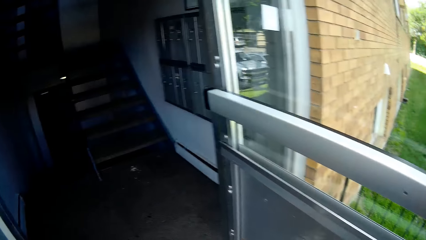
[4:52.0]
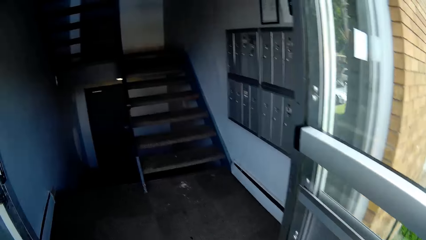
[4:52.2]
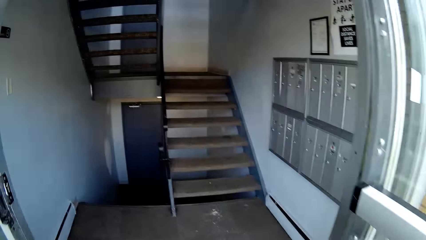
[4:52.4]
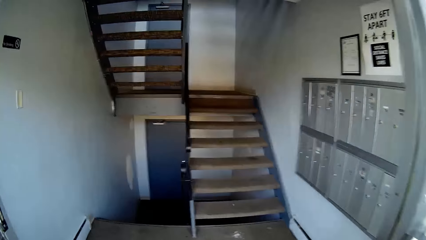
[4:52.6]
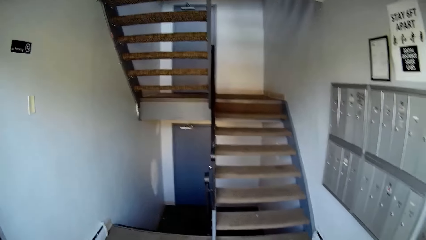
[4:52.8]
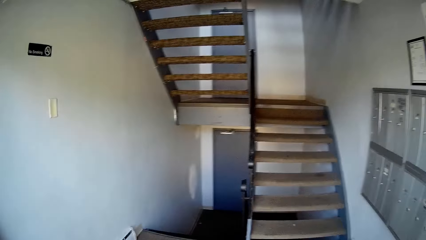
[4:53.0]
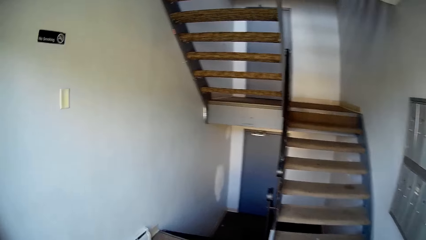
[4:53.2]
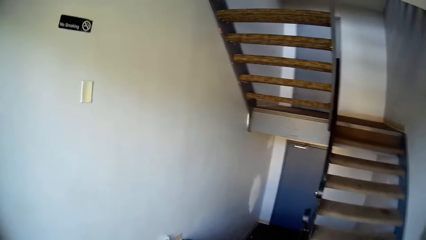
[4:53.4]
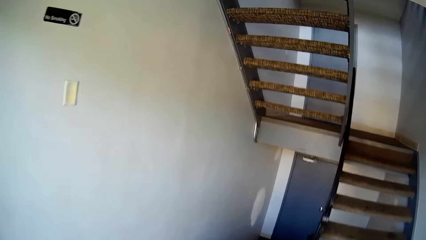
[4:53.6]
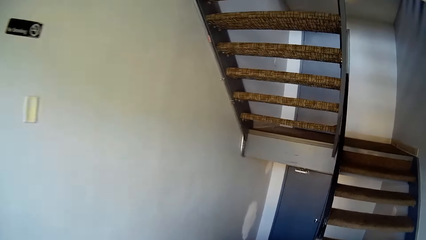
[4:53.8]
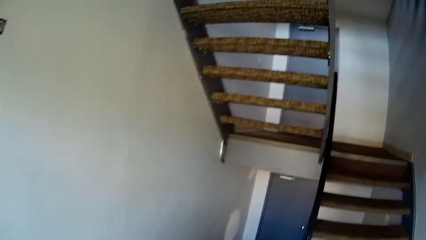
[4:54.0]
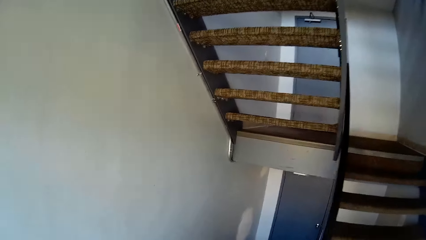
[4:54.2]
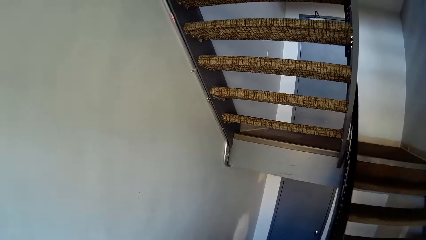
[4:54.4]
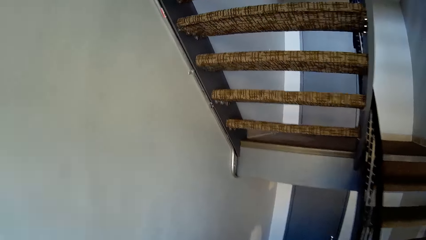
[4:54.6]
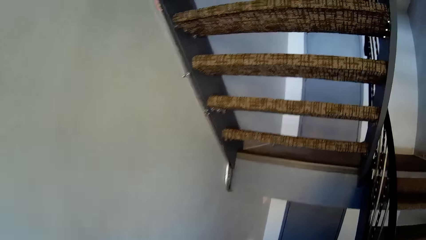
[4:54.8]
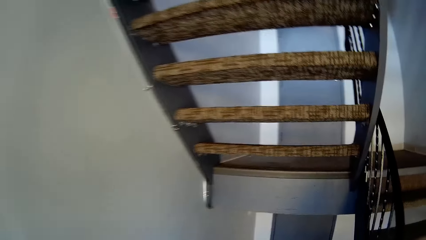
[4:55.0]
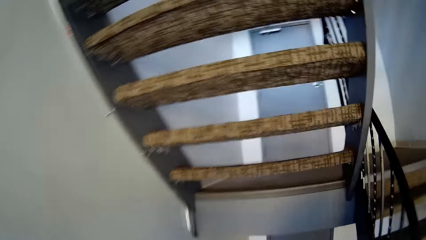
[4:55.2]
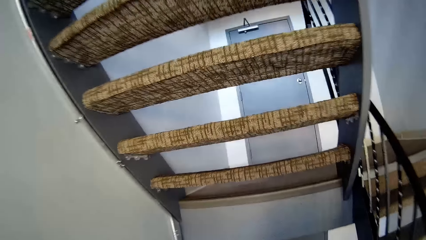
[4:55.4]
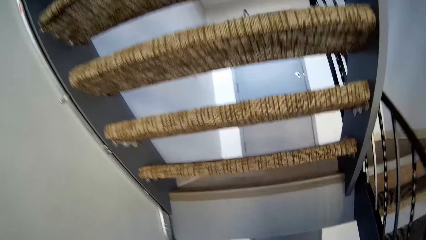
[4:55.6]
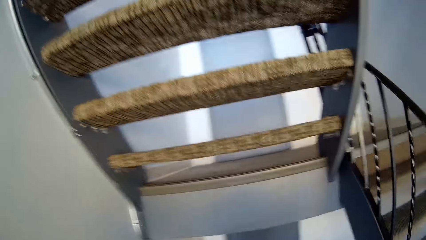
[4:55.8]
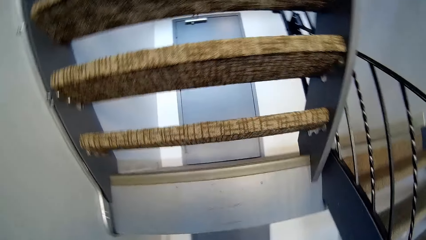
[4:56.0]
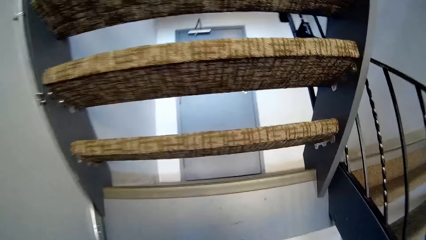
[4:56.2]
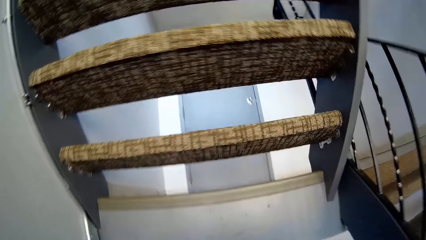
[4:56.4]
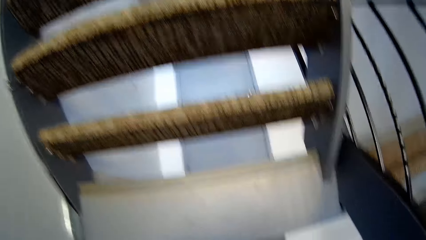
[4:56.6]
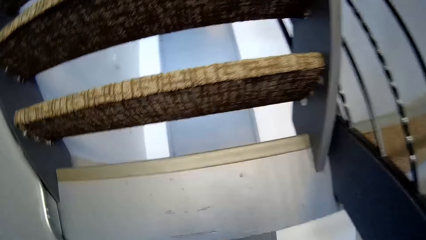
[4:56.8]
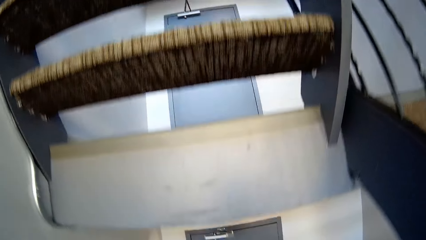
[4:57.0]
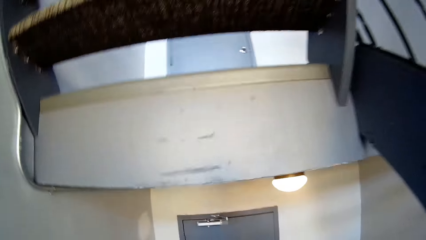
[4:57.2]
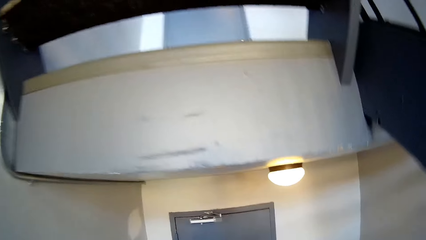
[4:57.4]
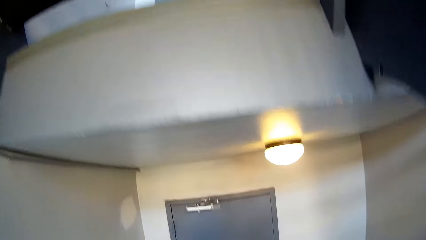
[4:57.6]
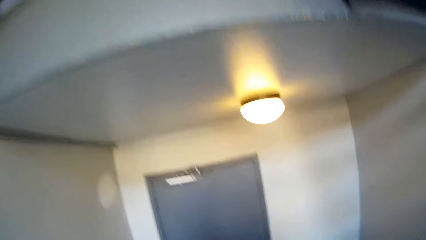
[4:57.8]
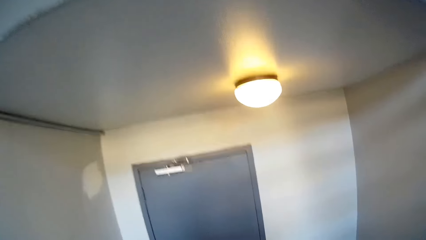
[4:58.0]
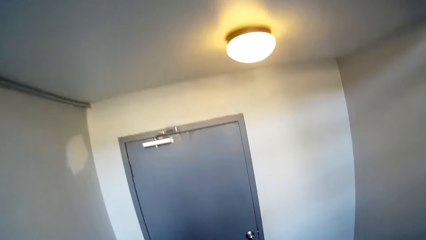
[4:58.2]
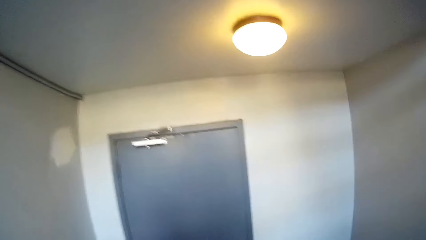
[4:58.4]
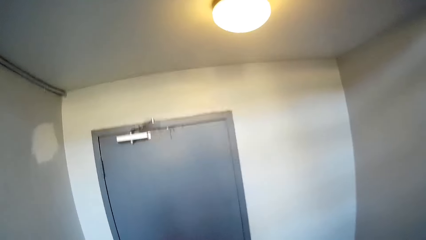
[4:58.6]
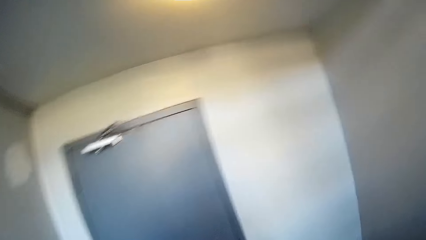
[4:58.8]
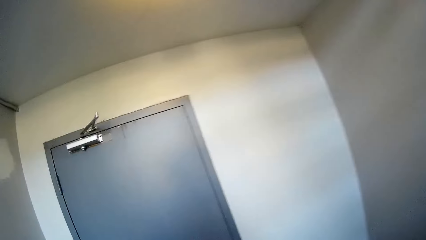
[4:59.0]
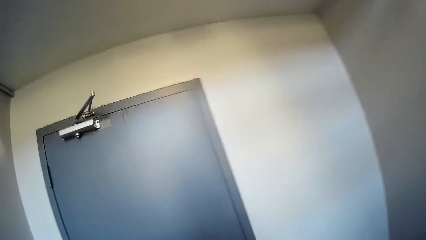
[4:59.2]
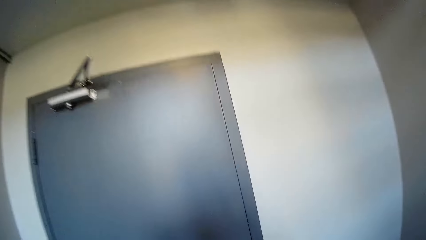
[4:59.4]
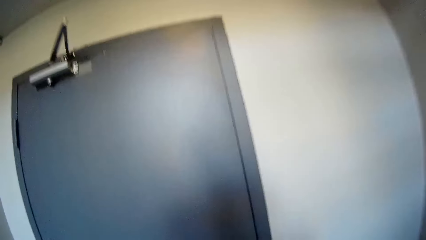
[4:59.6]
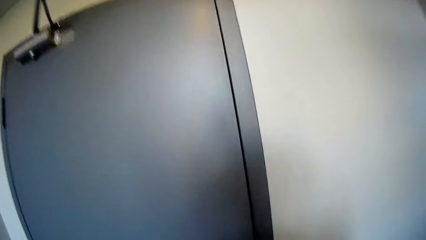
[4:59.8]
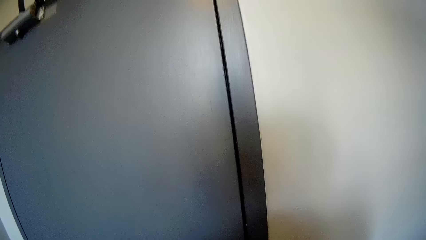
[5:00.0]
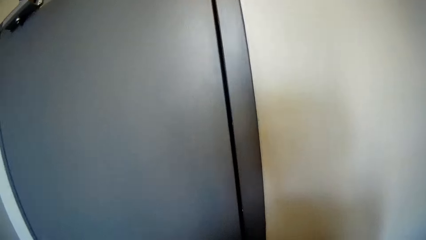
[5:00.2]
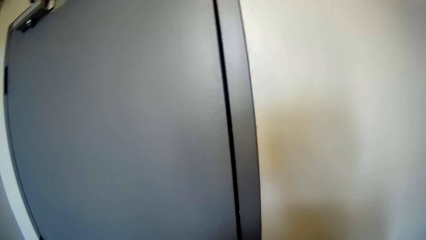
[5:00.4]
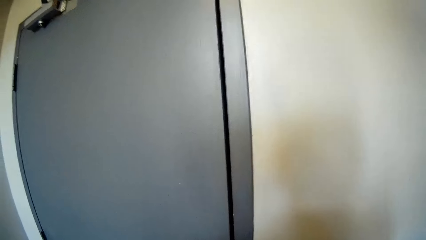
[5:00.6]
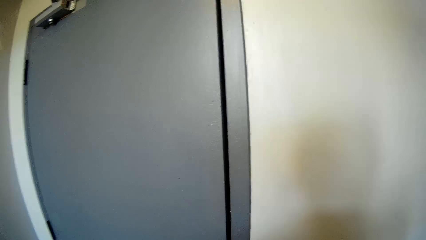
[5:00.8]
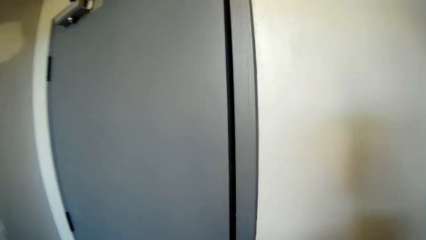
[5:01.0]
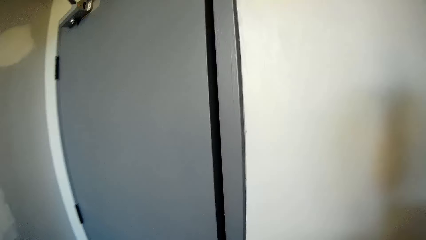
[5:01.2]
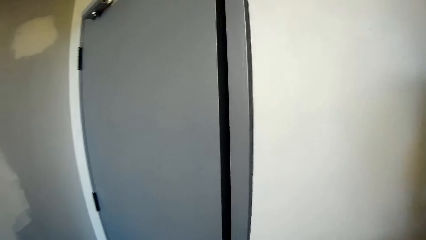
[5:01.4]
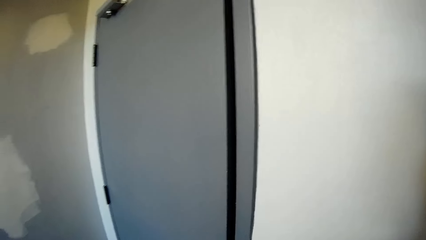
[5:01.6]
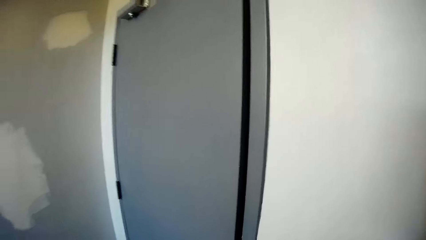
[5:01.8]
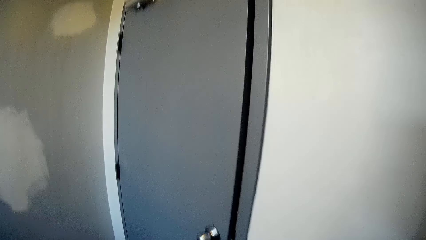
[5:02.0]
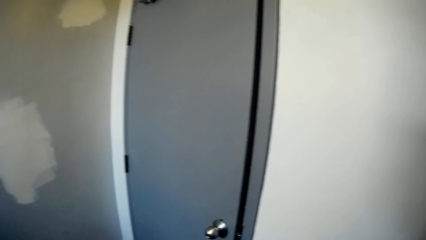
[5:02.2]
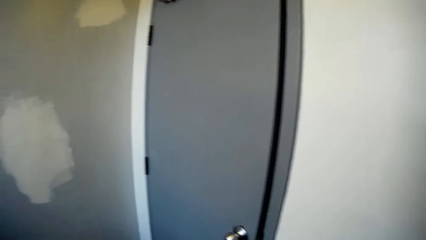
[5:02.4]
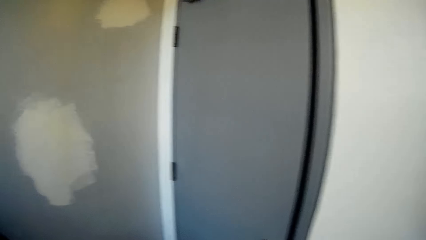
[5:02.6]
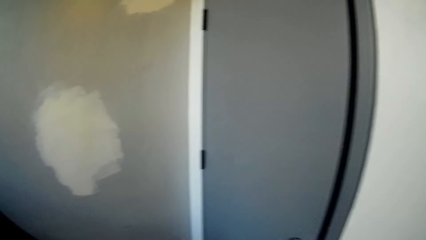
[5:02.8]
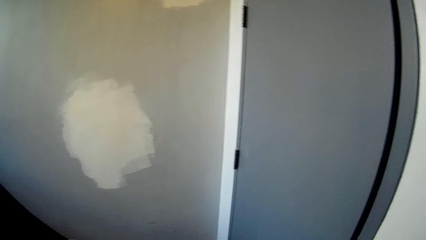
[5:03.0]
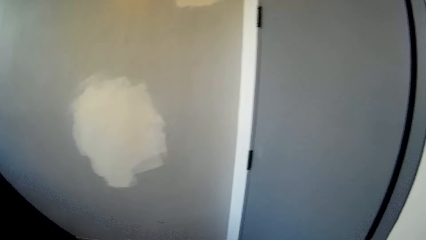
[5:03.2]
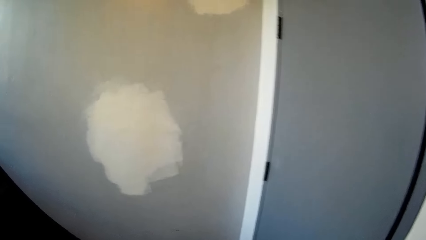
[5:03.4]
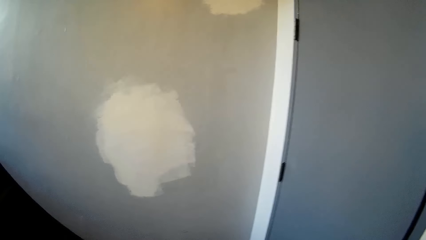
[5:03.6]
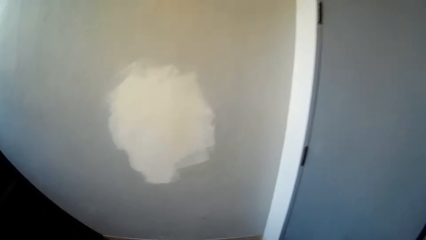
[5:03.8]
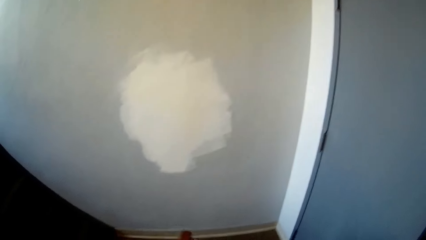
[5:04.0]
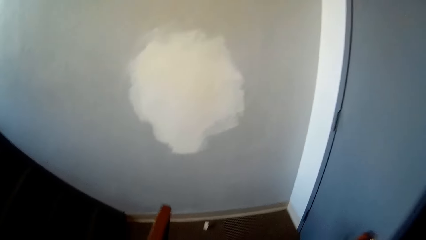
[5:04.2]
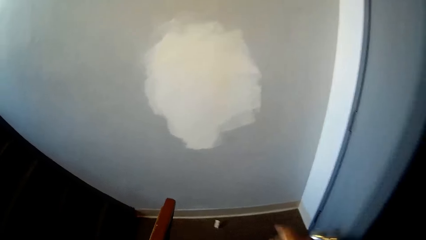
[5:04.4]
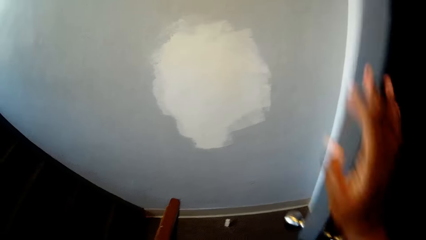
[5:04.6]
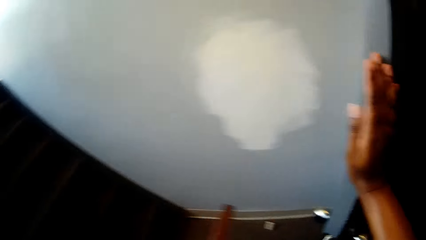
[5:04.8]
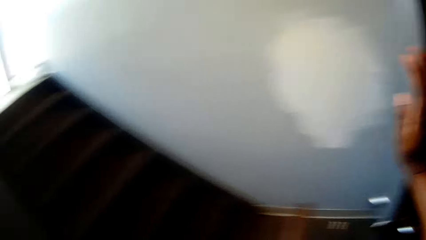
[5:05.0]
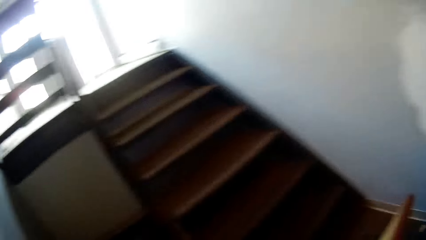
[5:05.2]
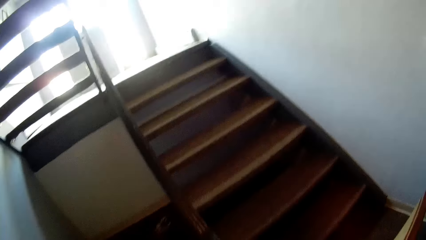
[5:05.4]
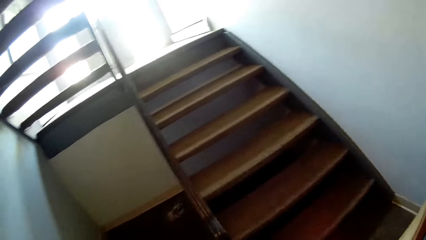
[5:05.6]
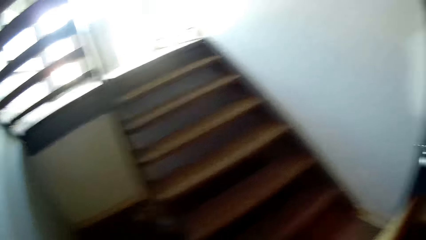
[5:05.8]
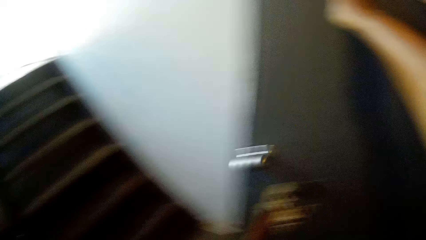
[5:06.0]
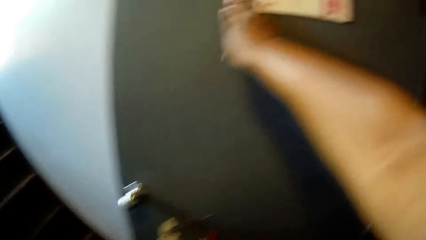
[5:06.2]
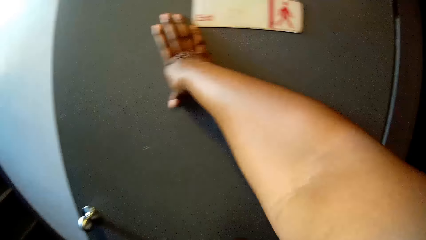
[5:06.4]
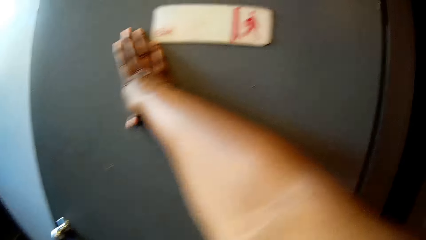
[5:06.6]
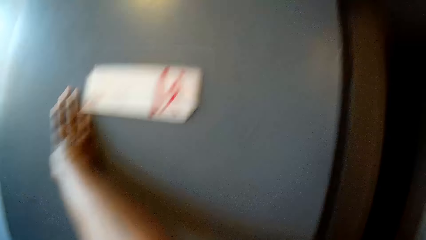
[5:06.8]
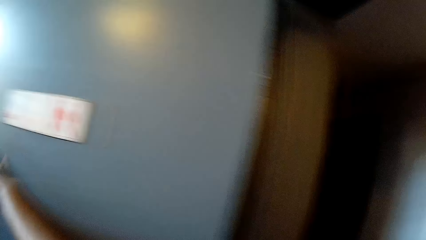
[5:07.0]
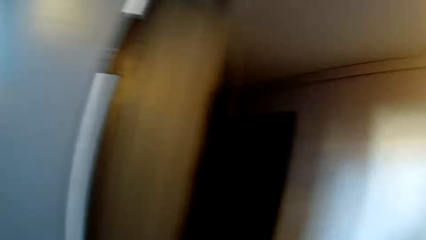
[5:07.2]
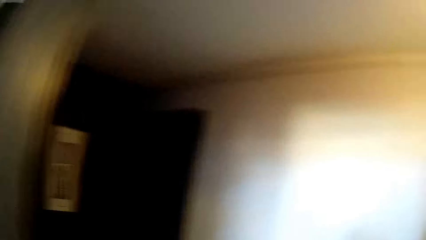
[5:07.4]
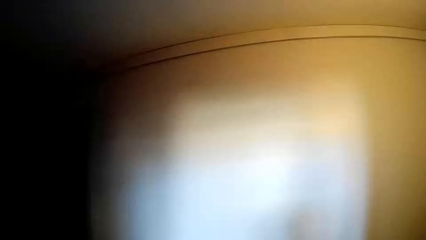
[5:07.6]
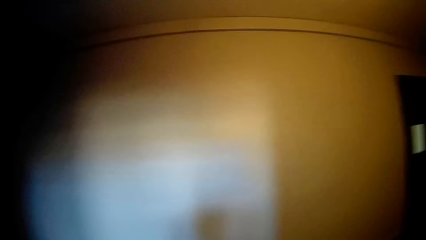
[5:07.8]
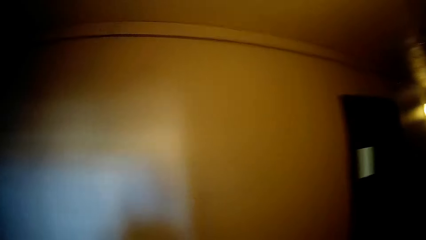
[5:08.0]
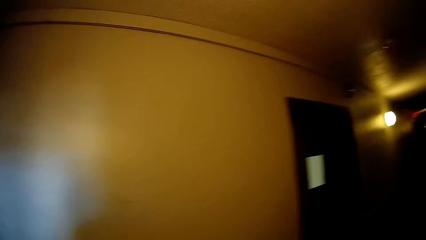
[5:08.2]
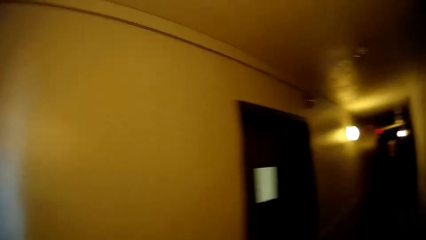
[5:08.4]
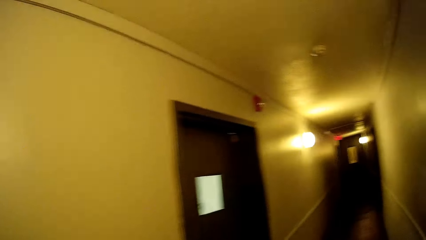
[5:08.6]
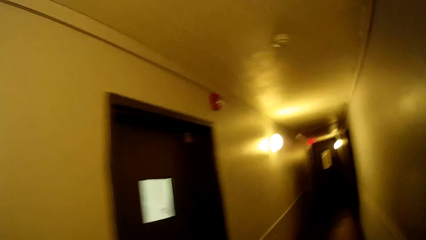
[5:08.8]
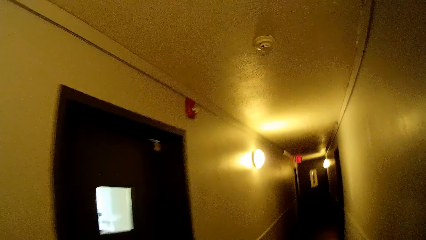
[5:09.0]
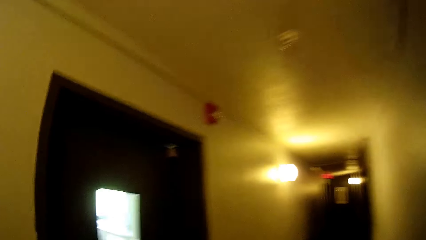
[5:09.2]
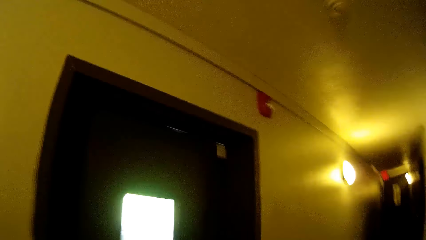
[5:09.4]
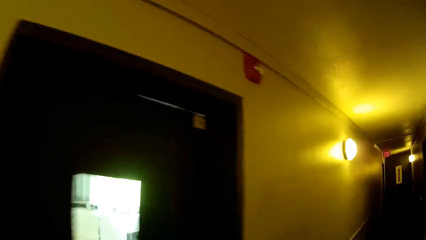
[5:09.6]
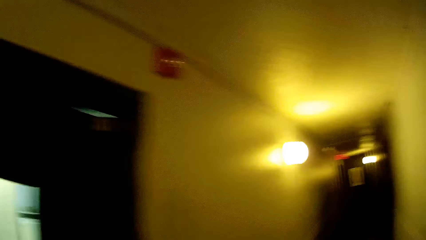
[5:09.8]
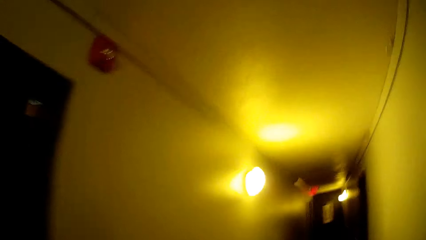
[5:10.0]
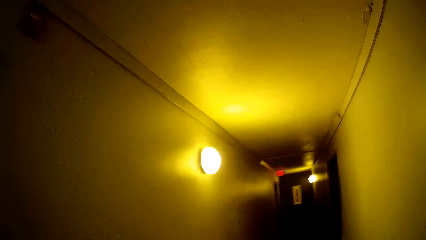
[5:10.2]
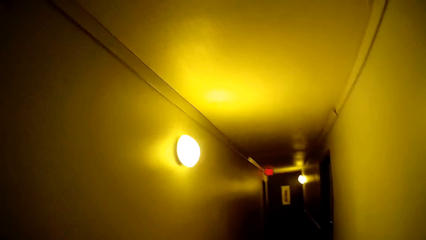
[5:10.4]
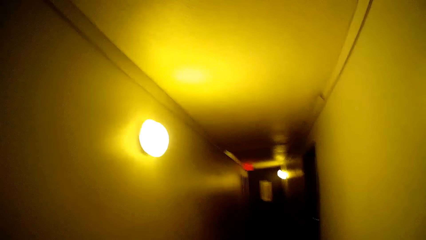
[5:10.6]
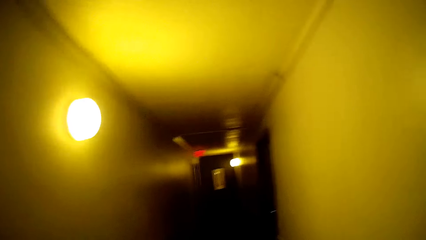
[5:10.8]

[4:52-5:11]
The camera wearer walks towards a door in the apartment. She moves a chair with her left hand and opens the door with her right hand. She walks along a passage towards a door. She moves around.
